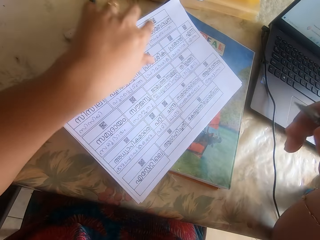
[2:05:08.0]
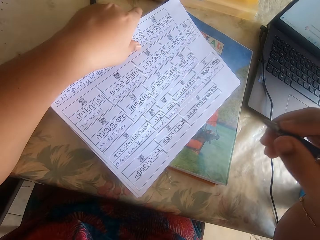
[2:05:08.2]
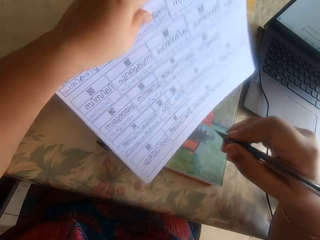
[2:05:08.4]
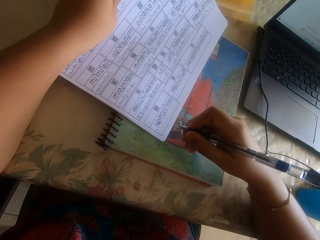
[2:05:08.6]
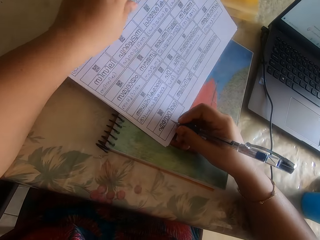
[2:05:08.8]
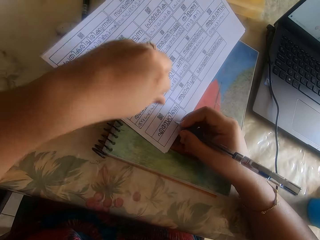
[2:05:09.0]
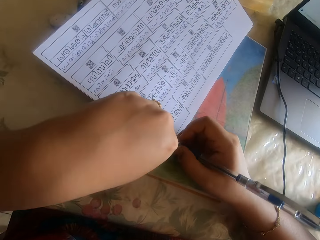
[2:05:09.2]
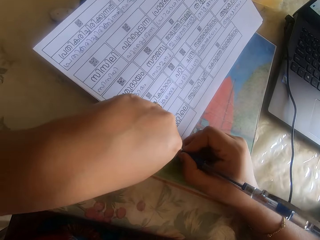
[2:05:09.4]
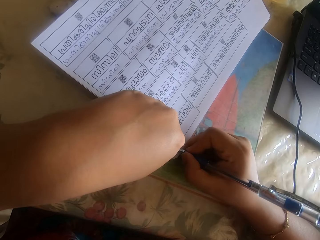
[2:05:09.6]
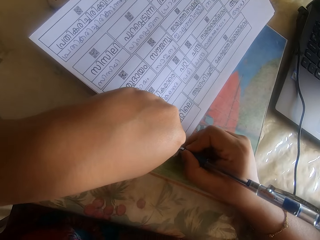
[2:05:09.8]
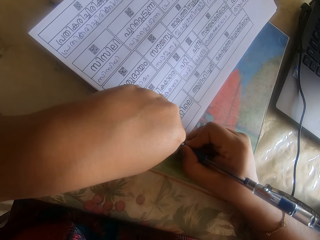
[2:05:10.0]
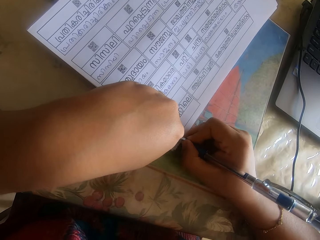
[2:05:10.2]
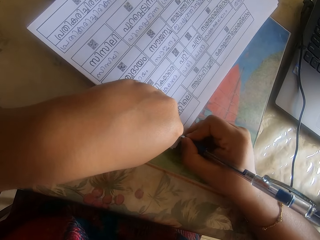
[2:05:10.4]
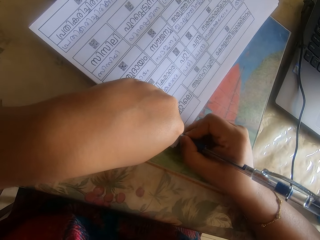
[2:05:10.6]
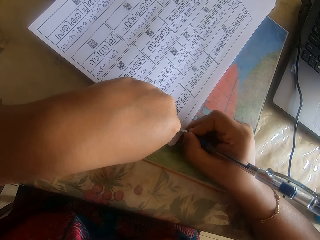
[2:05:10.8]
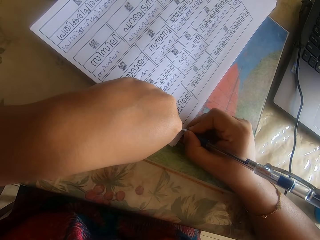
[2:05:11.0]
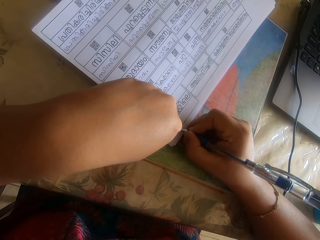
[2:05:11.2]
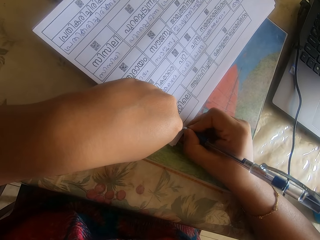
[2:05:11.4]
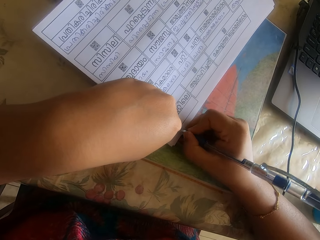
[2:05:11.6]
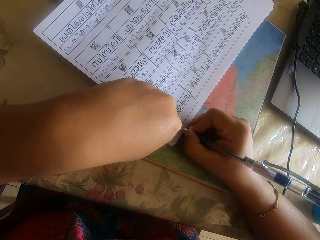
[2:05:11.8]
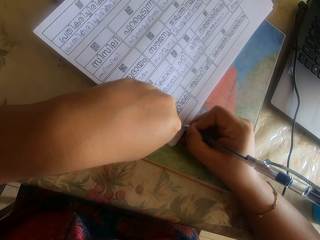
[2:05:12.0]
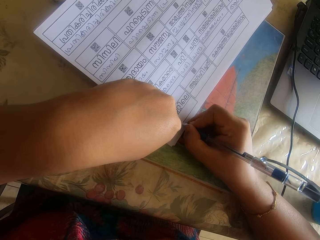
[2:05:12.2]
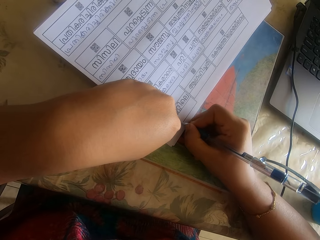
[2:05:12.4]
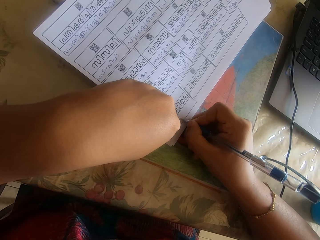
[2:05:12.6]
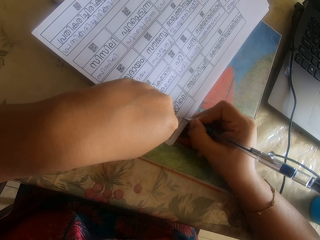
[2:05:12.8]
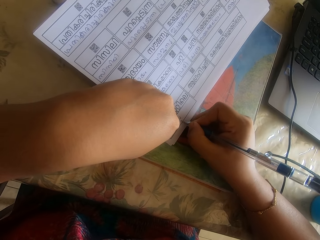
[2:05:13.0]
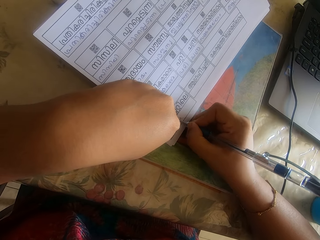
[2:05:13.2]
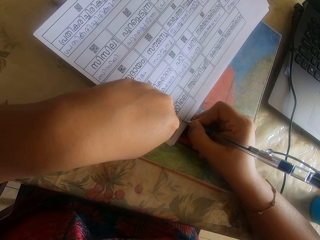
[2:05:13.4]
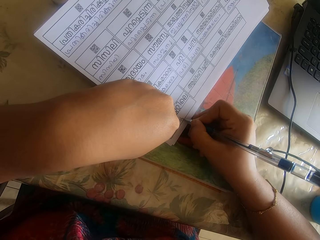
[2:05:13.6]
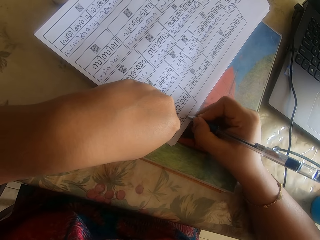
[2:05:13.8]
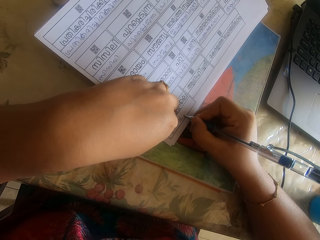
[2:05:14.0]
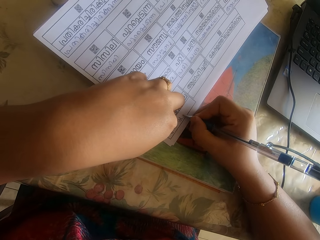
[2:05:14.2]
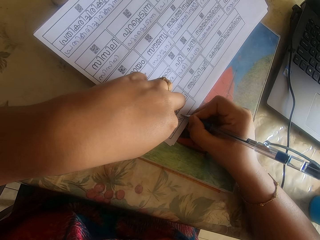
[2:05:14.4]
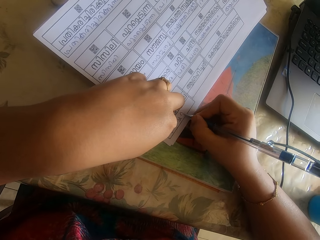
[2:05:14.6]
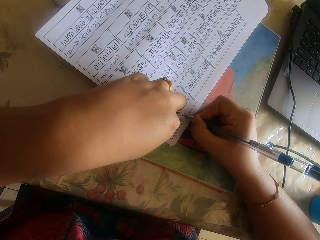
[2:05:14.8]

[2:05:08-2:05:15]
The camera wearer moves the piece of paper. They write on the piece of paper.

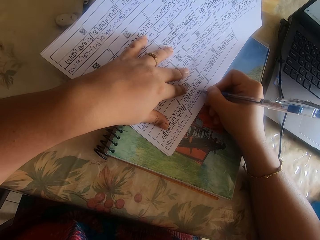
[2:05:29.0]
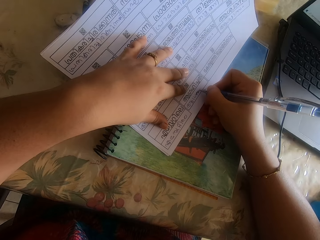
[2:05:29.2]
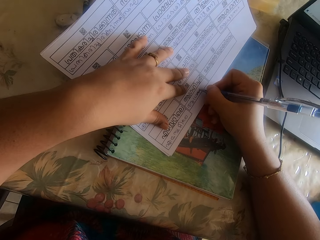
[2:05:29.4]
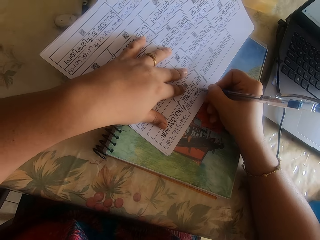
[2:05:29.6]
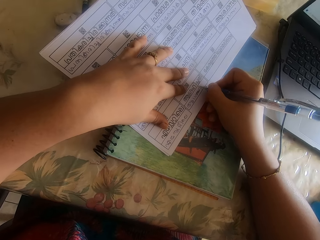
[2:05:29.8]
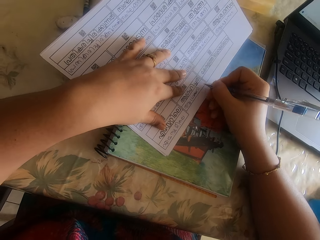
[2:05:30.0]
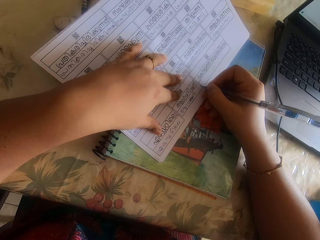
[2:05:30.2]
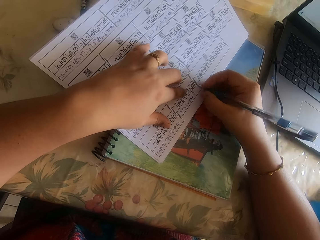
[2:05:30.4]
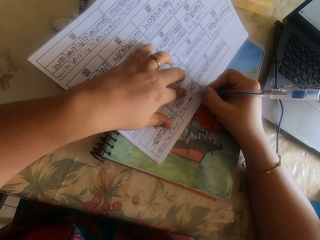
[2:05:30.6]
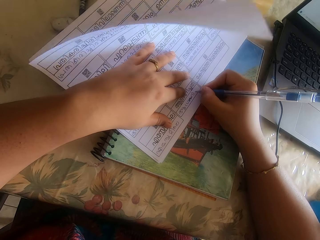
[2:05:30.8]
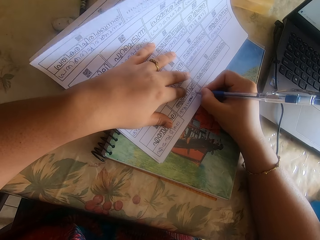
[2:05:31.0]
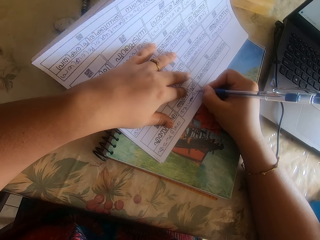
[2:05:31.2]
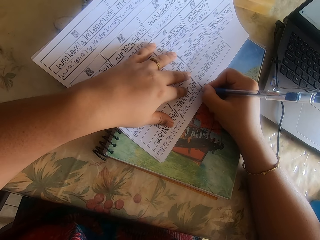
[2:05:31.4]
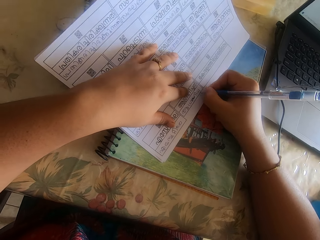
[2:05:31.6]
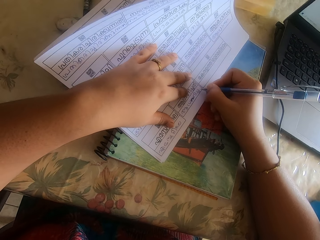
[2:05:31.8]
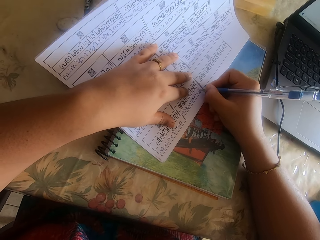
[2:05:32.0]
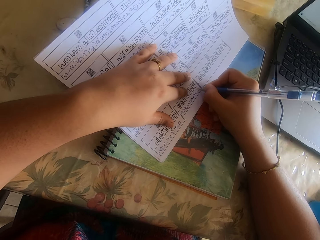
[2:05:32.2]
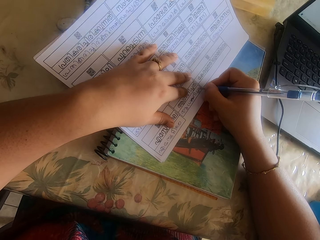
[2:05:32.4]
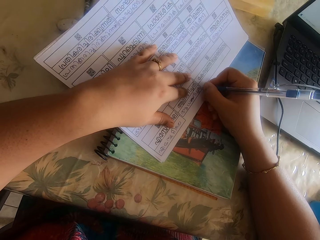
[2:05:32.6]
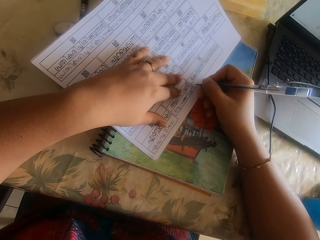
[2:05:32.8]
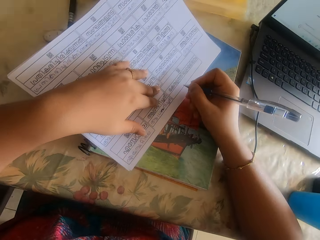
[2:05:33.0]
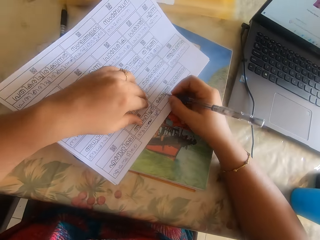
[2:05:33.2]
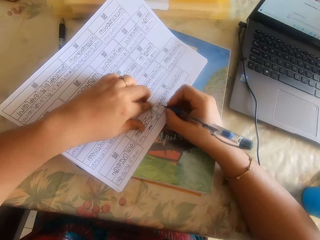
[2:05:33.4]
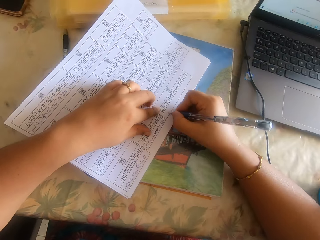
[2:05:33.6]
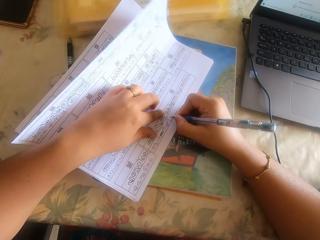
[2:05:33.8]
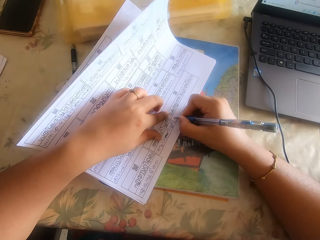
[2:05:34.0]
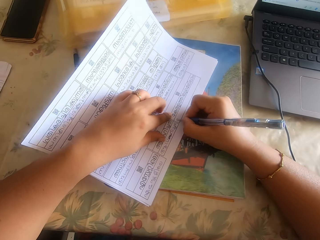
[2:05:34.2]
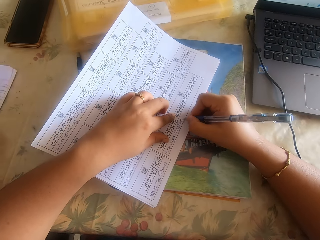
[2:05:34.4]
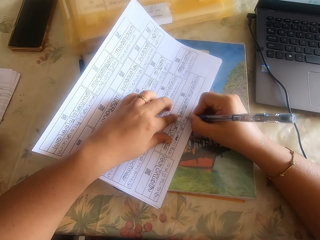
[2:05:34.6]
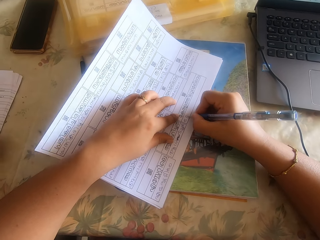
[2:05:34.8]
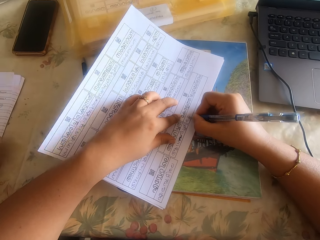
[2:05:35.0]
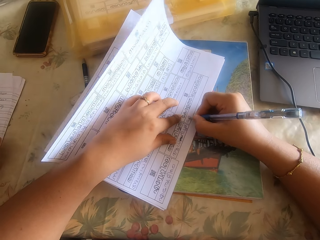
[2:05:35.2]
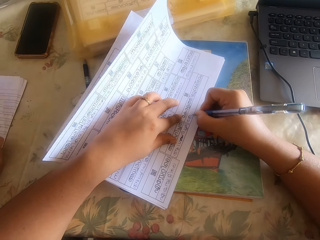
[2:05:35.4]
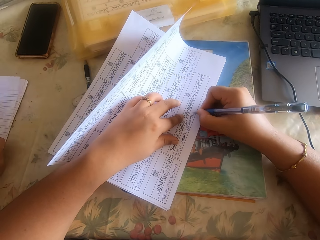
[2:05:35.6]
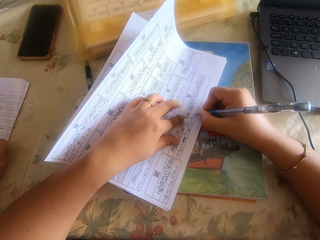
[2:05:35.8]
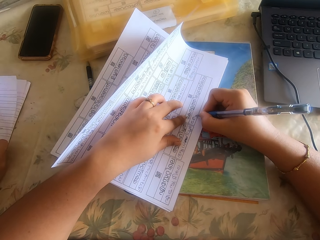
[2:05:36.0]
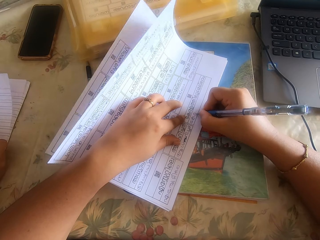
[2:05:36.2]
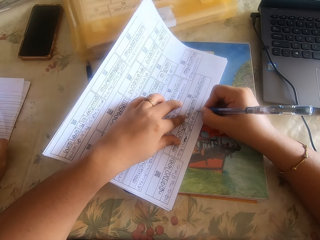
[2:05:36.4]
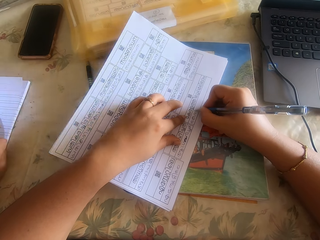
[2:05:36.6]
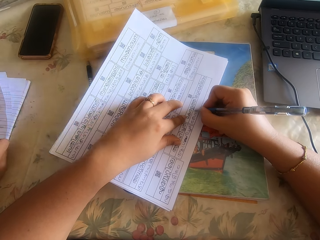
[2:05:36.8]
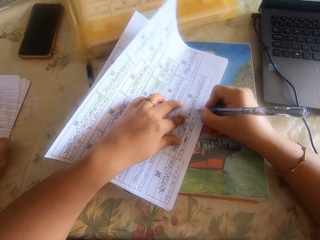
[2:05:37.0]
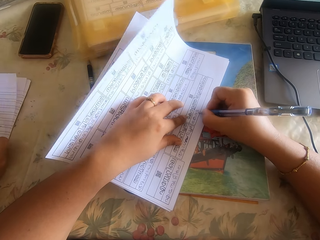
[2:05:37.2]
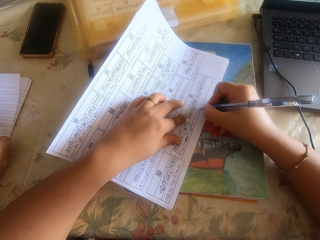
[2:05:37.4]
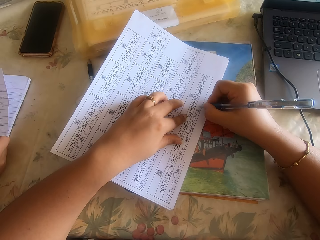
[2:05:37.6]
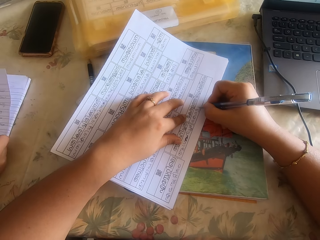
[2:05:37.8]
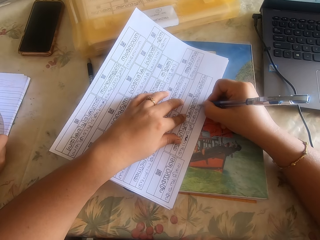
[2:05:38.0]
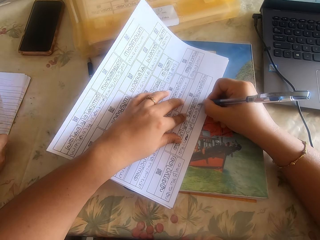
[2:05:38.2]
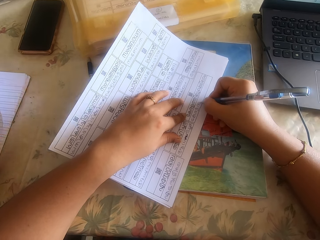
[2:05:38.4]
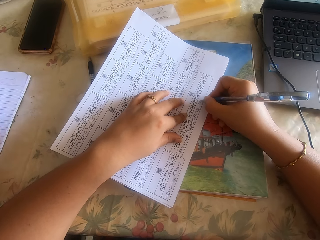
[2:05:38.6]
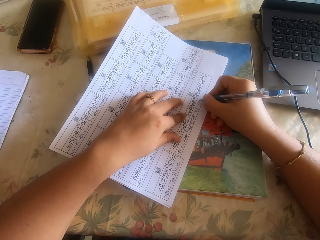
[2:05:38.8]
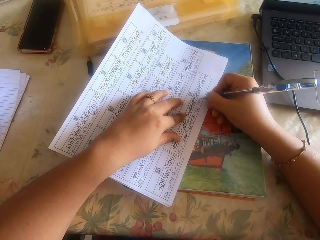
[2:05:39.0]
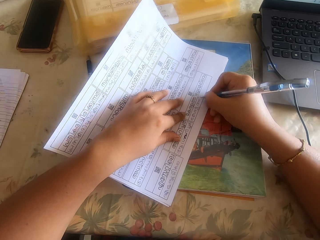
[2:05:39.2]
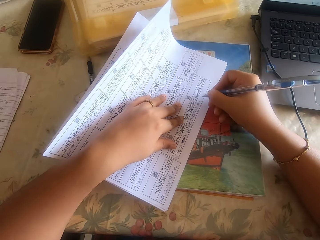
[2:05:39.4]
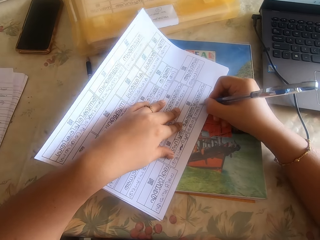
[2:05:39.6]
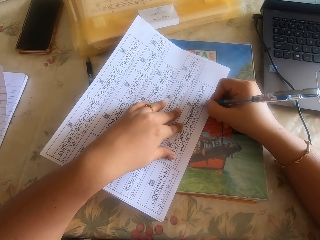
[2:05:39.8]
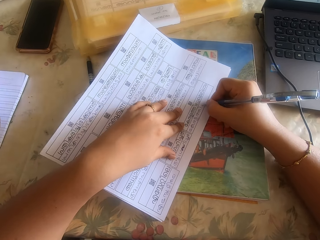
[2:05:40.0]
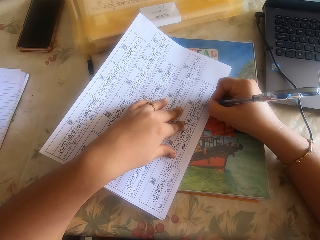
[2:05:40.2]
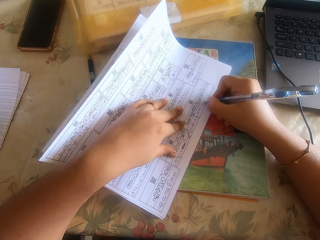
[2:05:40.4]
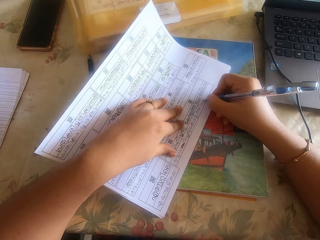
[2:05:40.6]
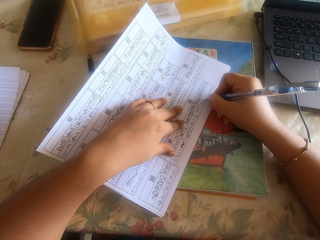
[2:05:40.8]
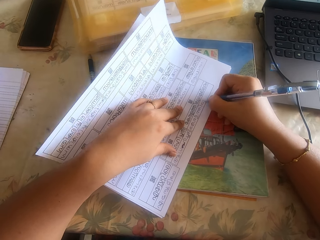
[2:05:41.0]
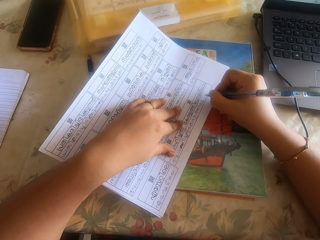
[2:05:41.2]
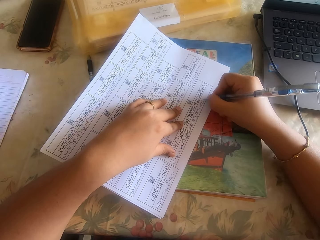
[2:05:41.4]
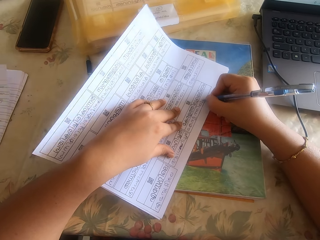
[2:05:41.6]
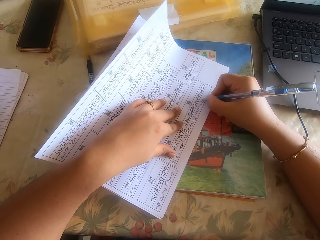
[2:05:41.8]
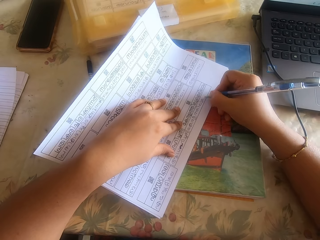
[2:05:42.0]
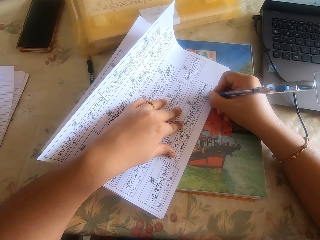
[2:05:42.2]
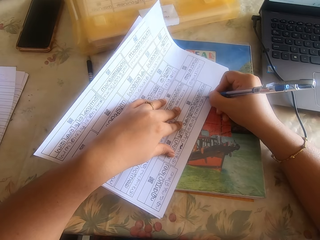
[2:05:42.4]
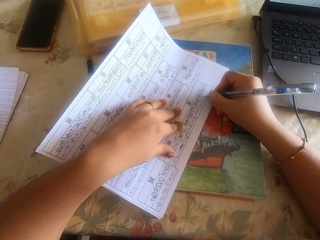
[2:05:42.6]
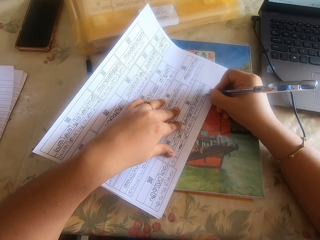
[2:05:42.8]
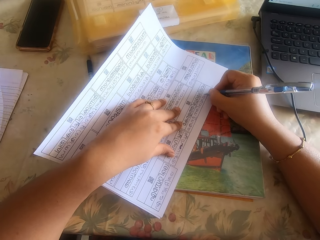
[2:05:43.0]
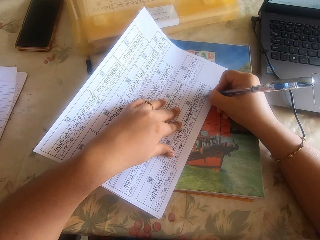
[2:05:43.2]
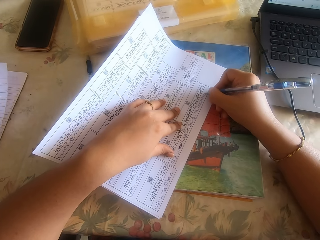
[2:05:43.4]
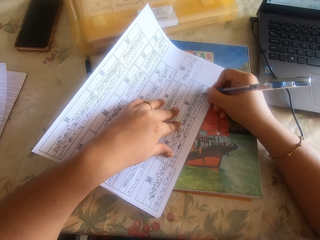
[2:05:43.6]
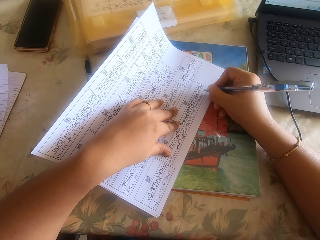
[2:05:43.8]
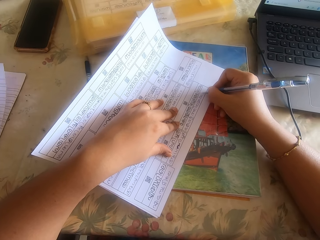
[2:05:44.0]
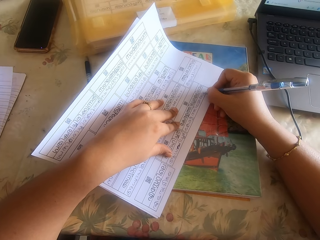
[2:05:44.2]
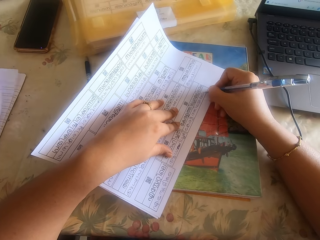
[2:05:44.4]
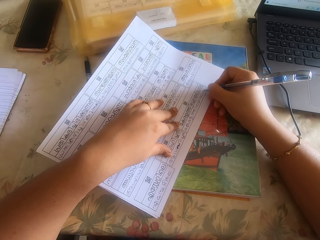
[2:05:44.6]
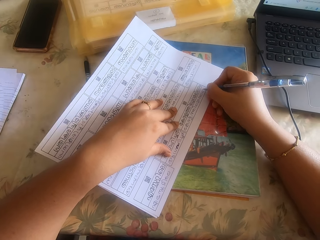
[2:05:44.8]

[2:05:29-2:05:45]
The camera wearer moves the piece of paper. They write on the piece of paper. They move the piece of paper. They write on the piece of paper.
